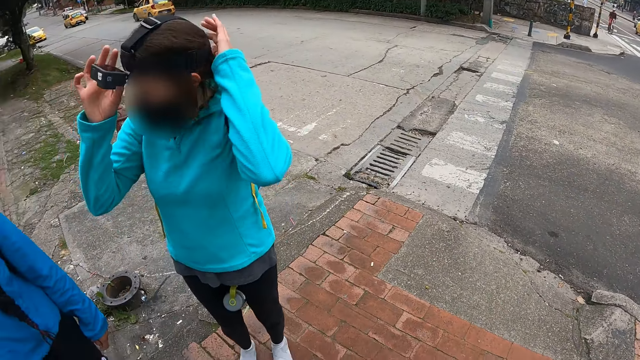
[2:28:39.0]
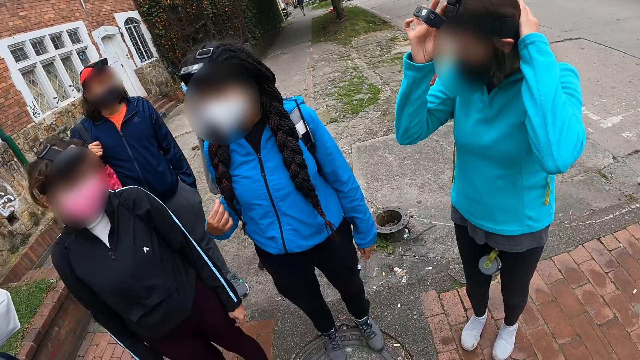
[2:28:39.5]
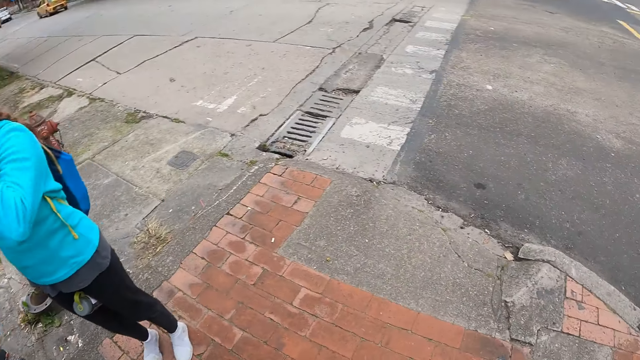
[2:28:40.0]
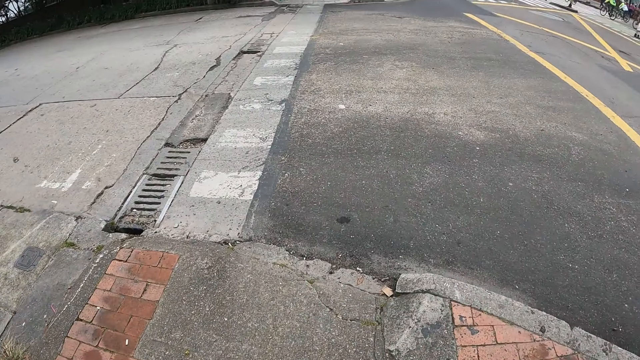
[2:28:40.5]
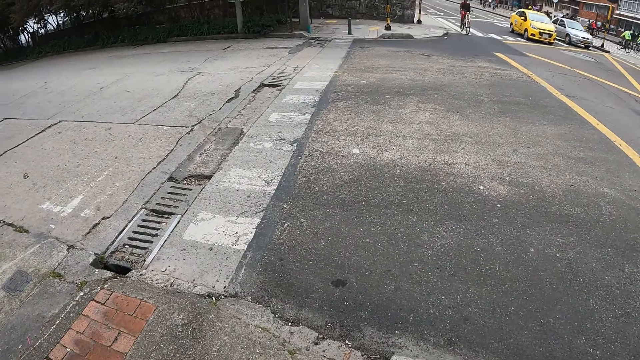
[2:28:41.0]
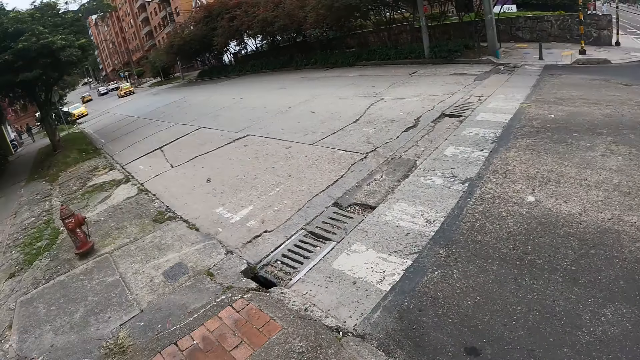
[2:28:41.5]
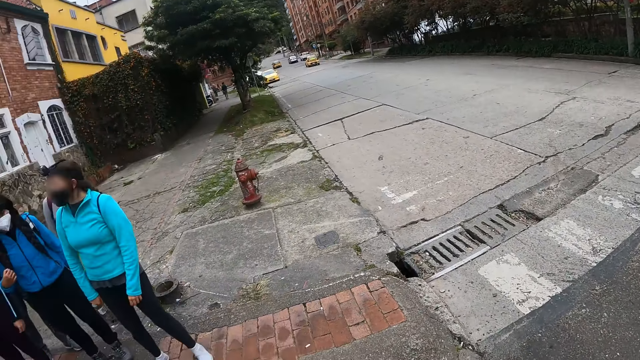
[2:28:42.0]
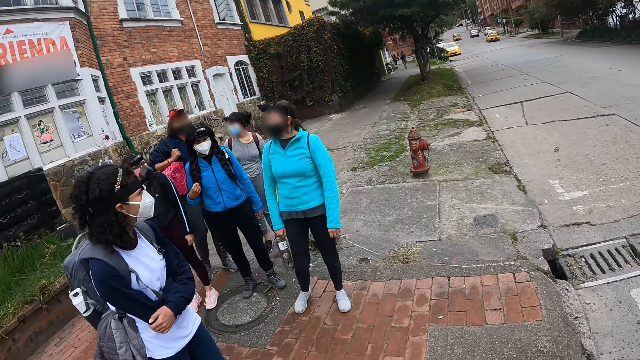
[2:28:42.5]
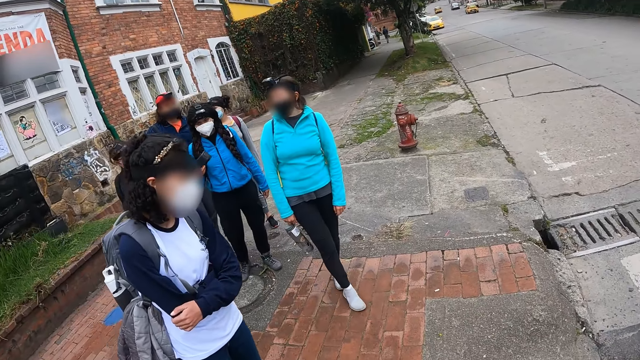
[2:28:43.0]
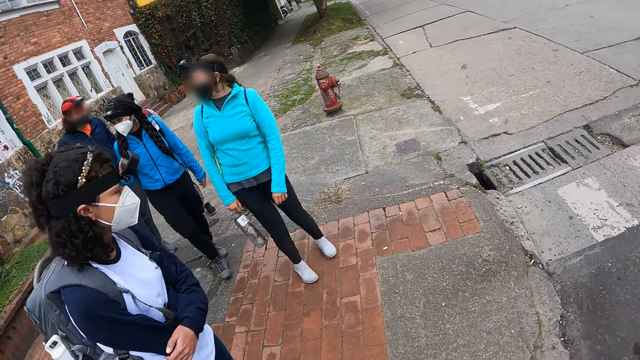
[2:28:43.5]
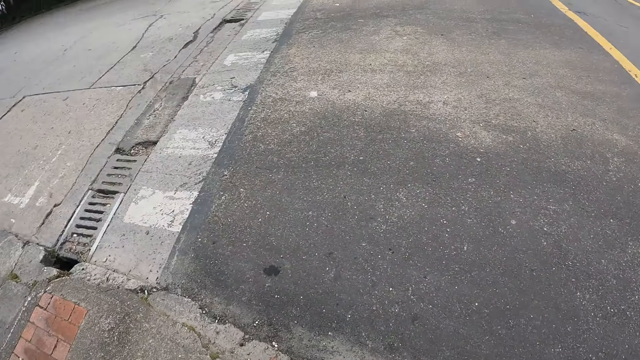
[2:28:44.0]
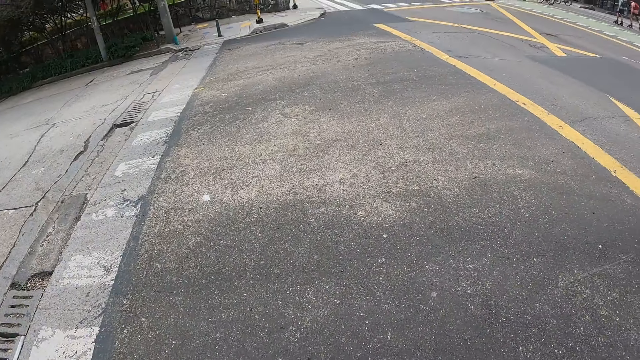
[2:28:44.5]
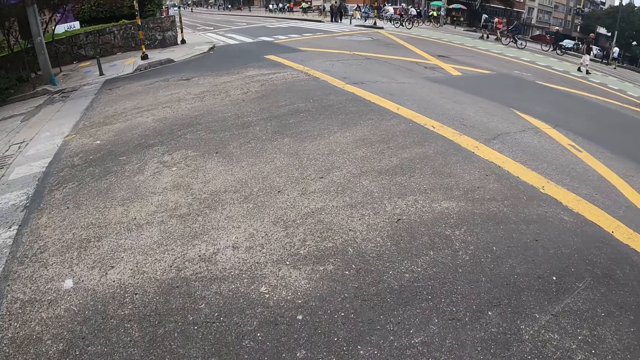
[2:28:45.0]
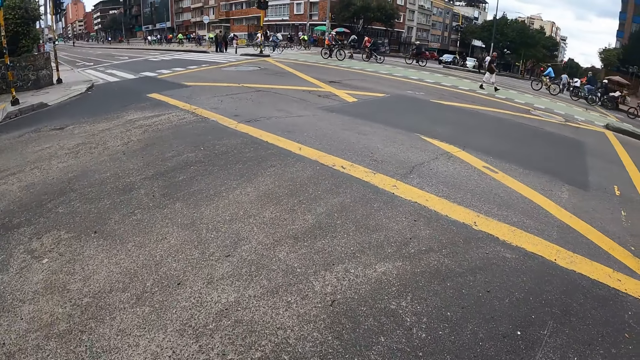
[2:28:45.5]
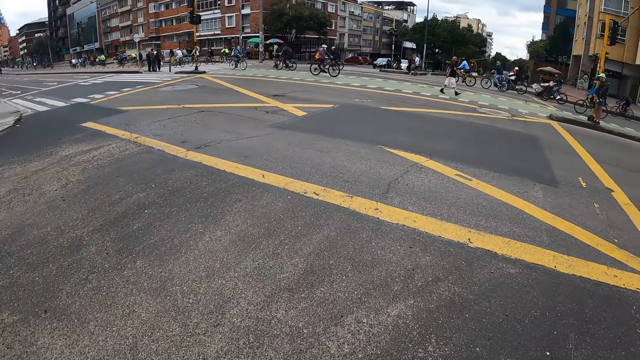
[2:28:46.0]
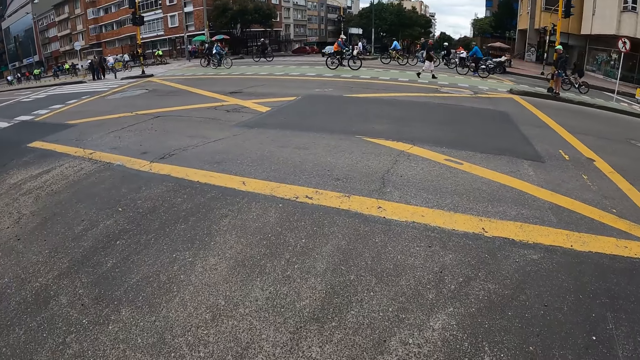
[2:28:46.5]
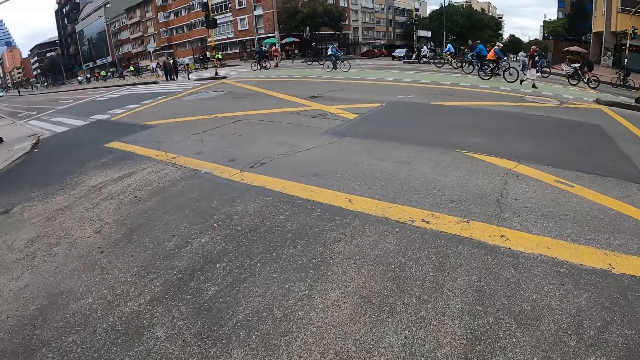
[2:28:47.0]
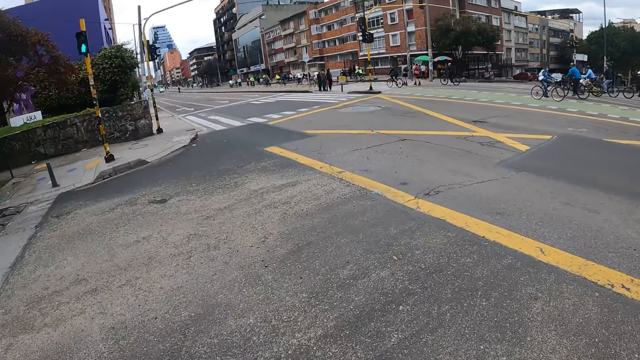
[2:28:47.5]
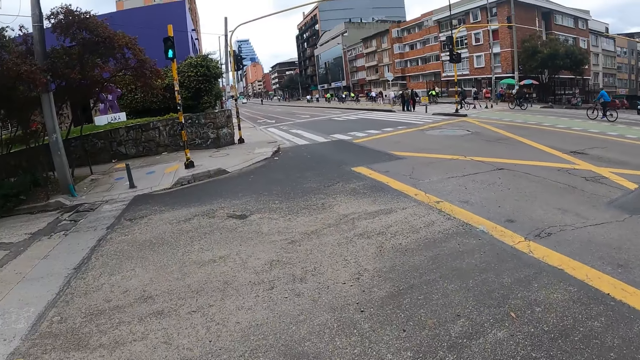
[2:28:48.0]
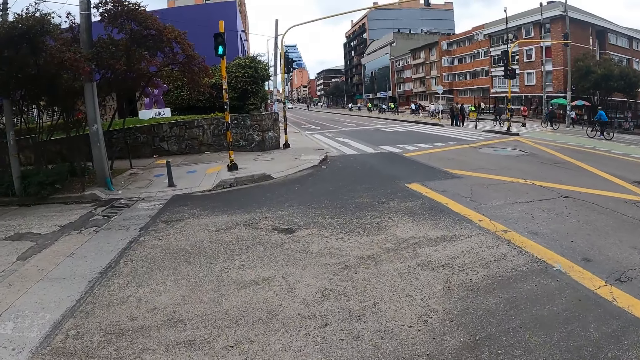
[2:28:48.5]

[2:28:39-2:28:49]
The woman adjusts a camera on her head with both hands.

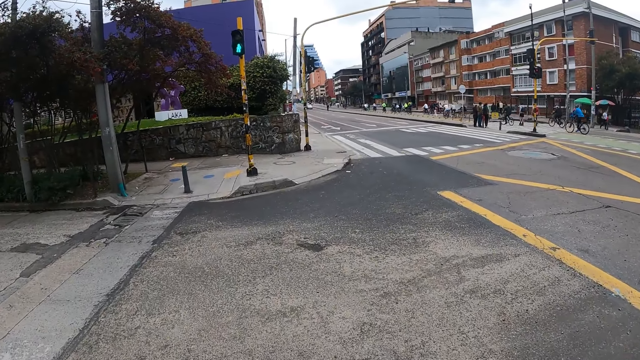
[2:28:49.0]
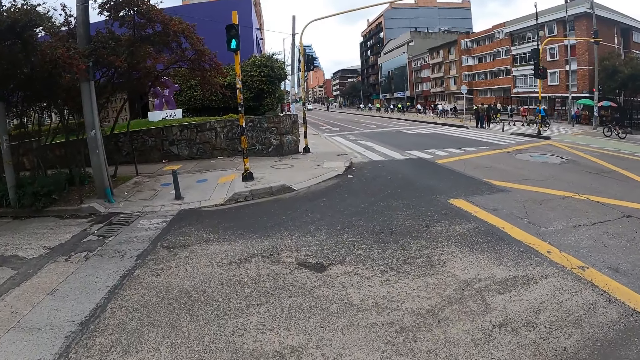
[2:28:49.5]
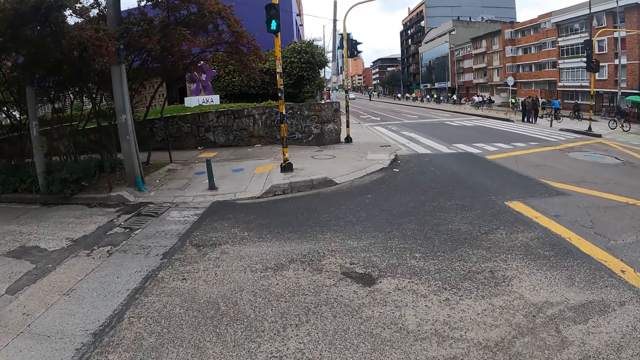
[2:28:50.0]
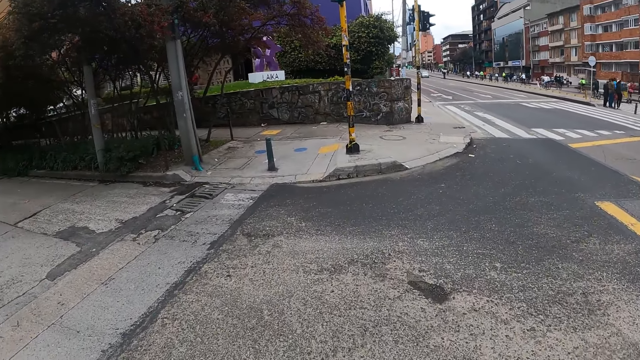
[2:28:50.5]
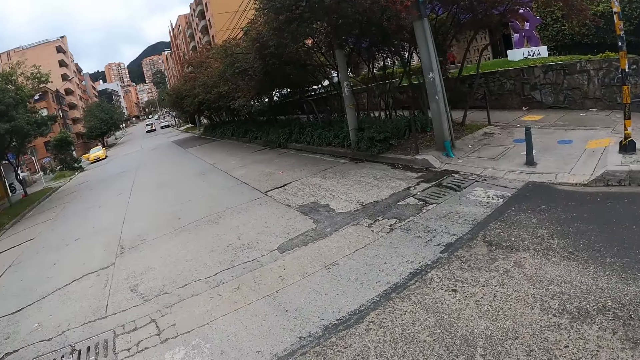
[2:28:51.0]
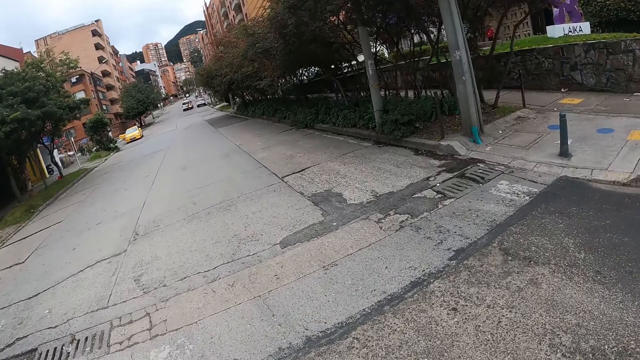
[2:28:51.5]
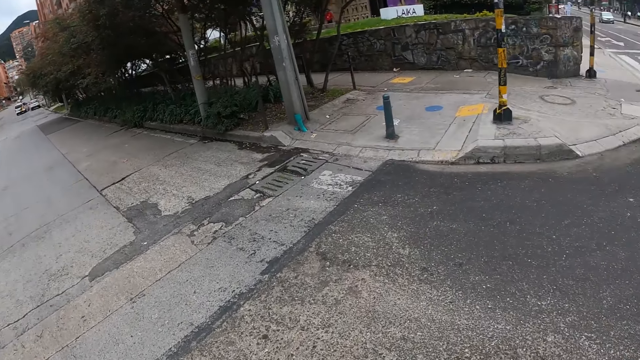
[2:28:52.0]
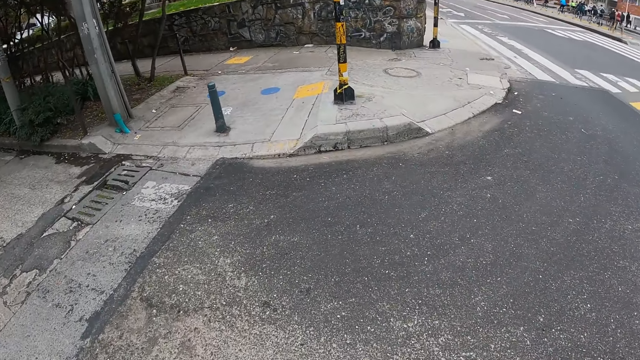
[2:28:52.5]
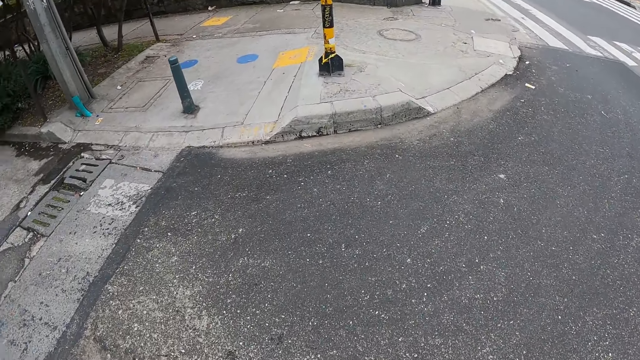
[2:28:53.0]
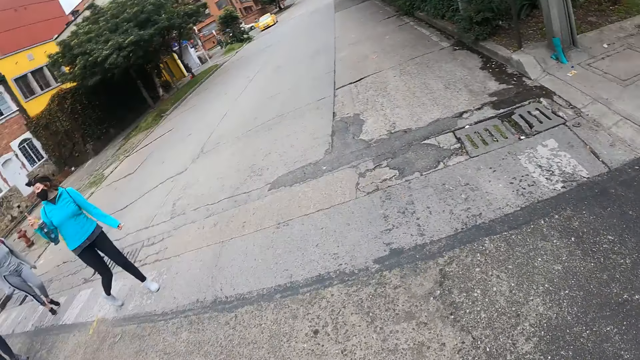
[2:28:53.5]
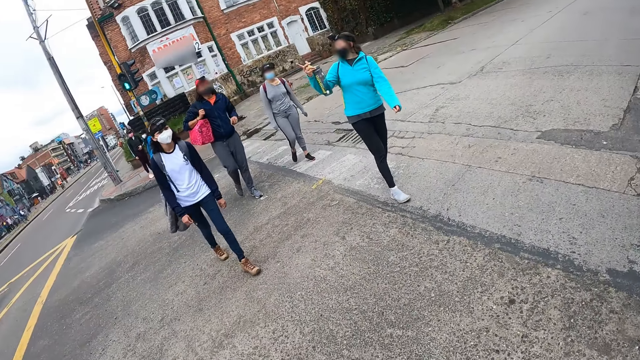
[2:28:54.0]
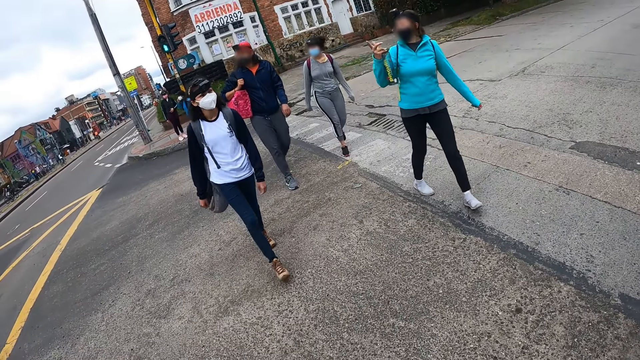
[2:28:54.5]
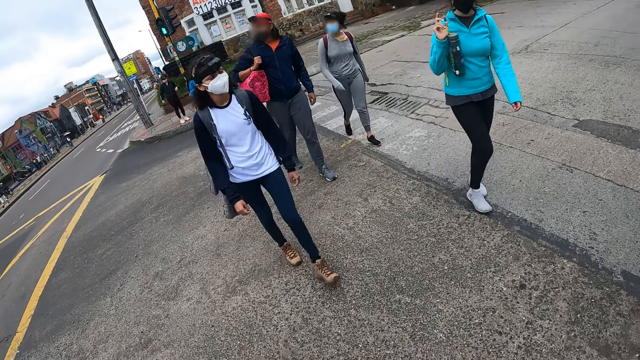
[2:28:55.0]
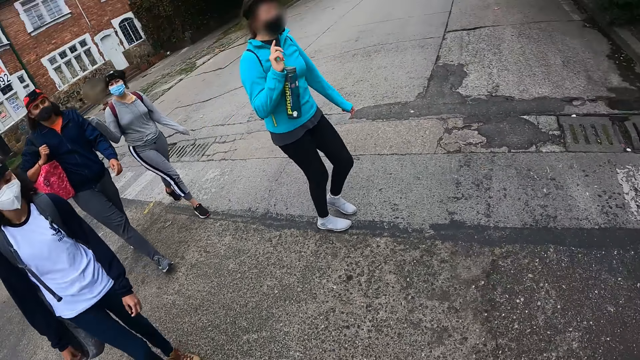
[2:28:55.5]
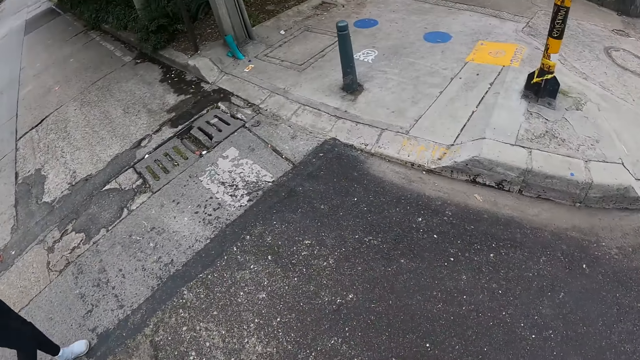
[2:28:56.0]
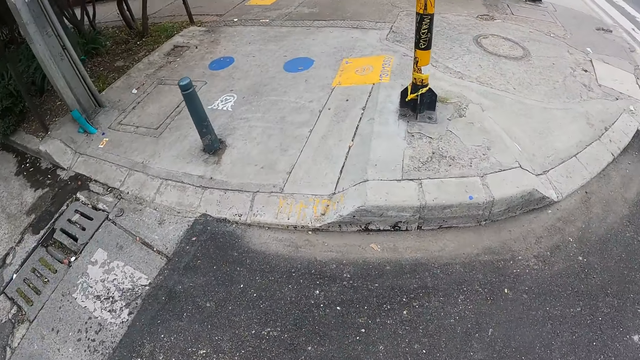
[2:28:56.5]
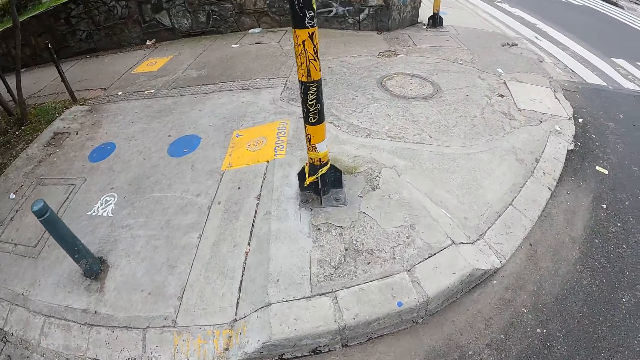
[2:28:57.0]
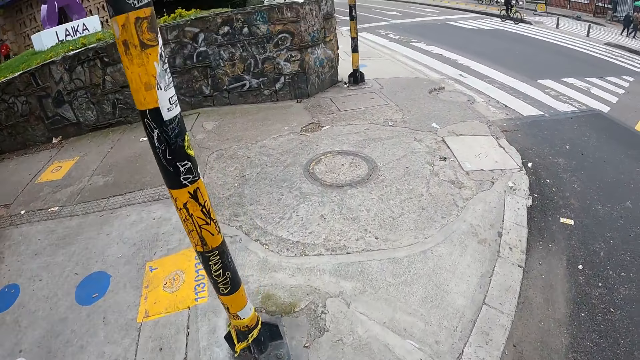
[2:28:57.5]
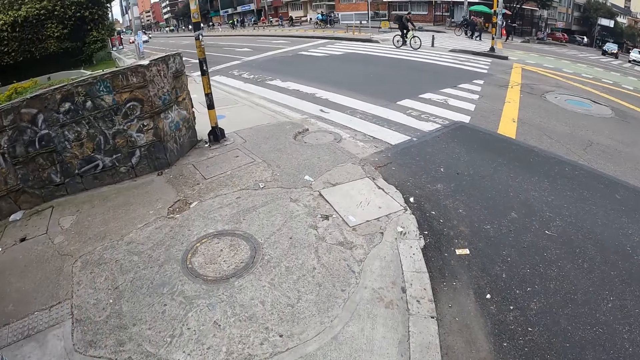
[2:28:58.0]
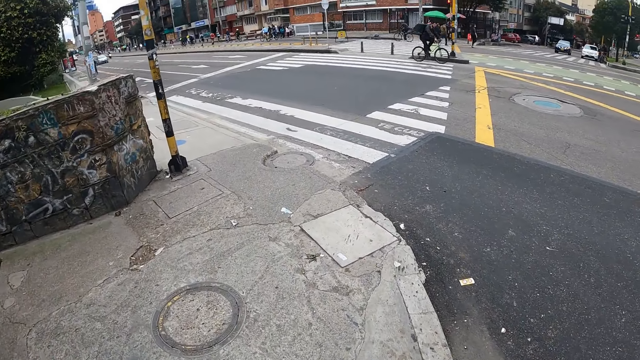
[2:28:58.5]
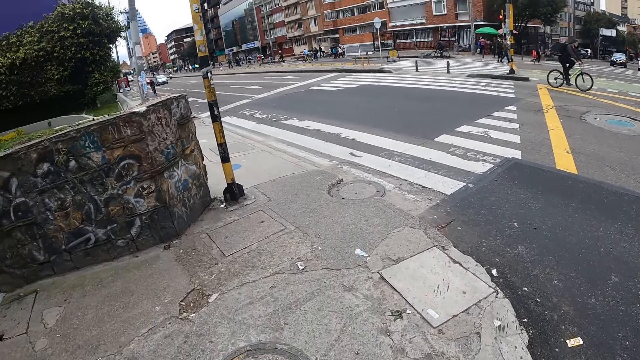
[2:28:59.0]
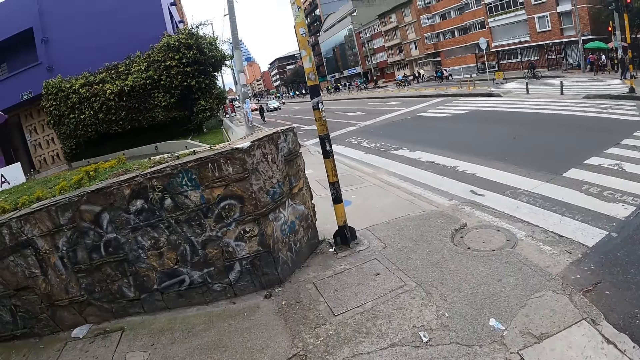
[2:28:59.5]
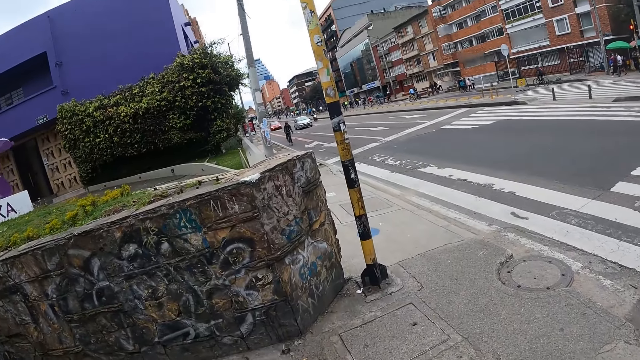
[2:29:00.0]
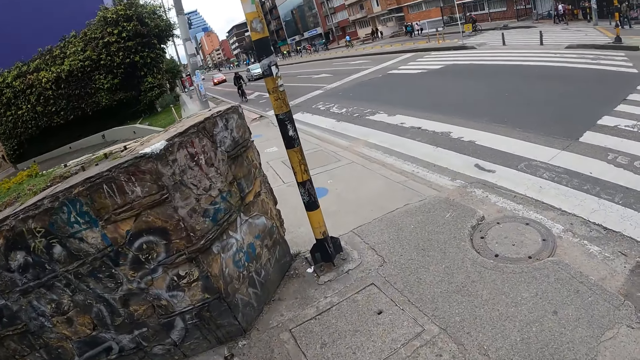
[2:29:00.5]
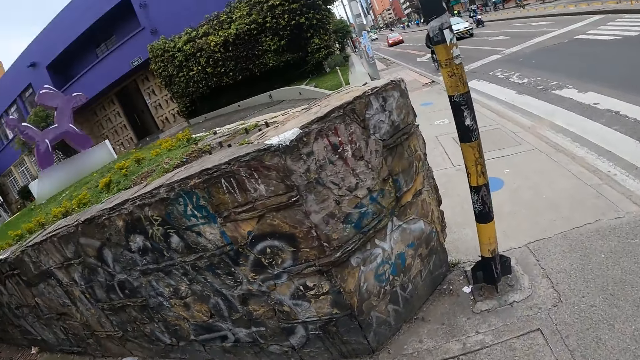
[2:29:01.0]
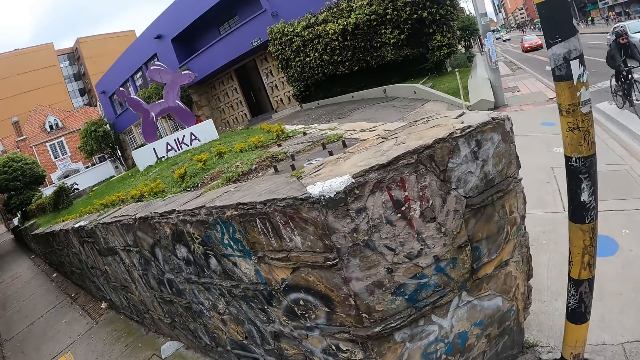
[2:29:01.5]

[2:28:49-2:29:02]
The camera wearer looks around. The girl interacts with another girl. The camera wearer walks on the footpath.
